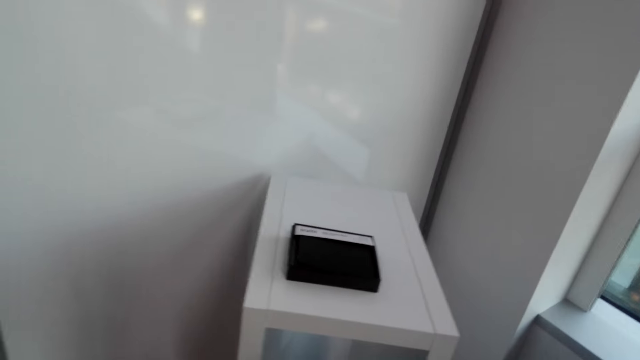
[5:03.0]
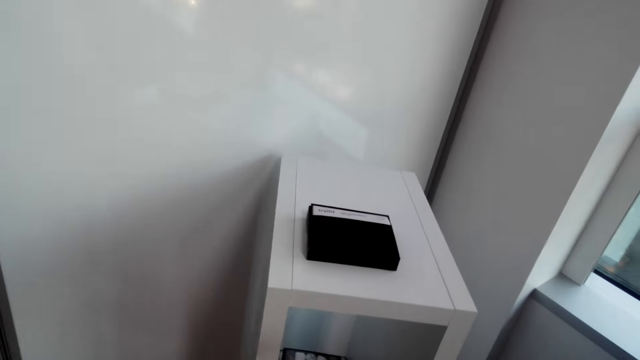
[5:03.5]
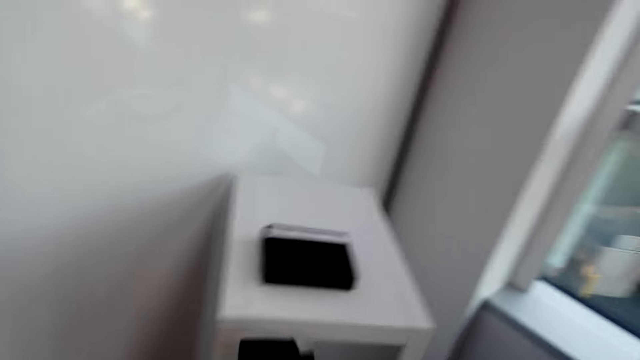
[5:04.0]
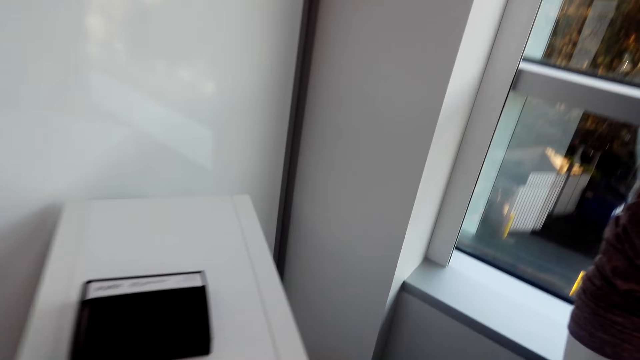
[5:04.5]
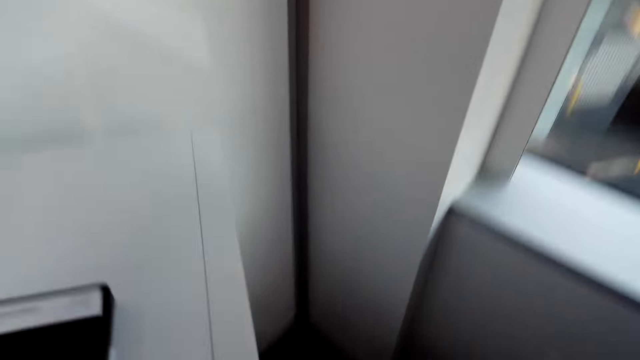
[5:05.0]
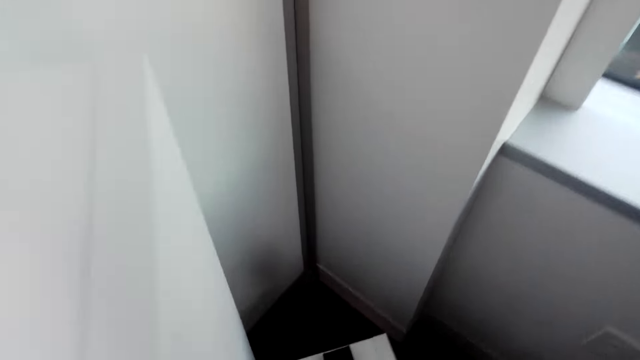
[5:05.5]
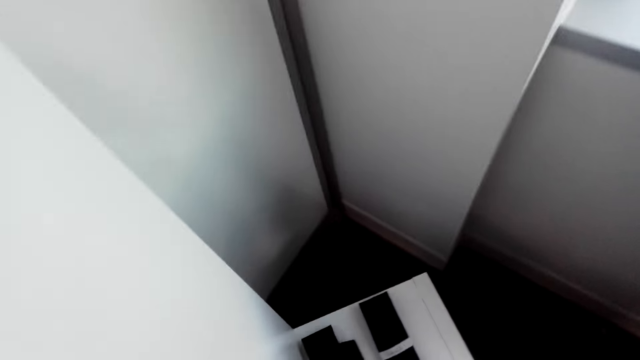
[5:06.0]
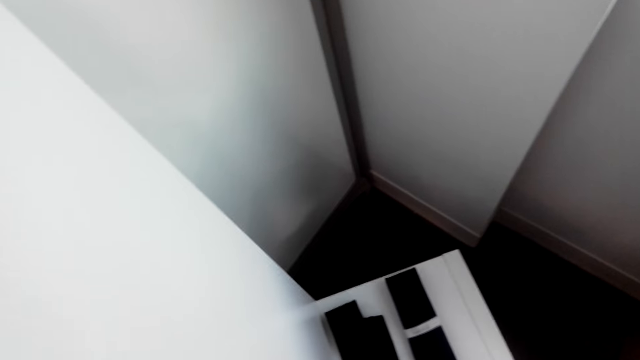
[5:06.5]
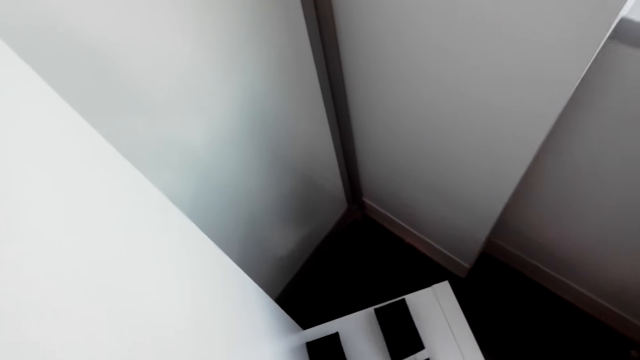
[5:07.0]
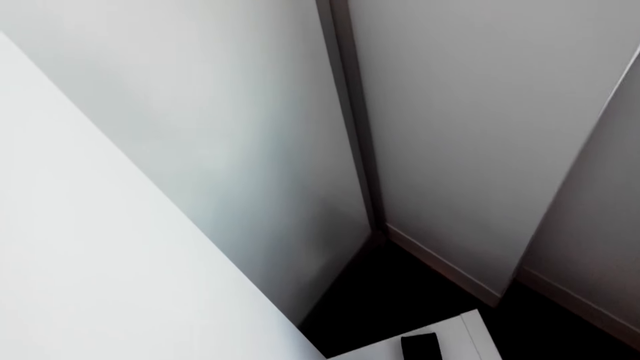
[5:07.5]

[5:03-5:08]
The camera wearer bends. They put a tie on a stand.

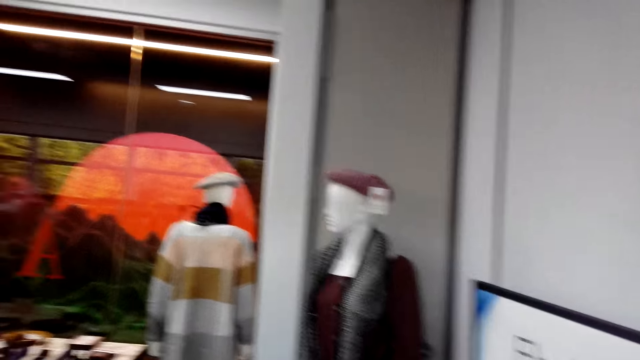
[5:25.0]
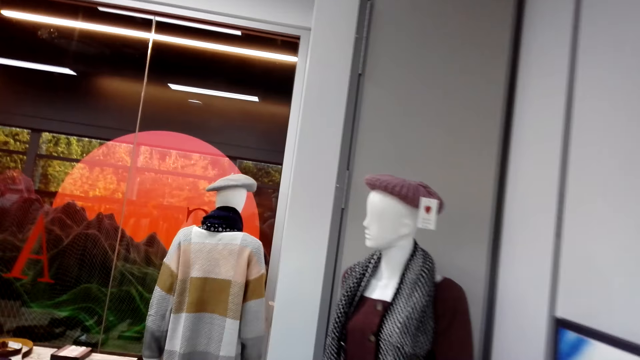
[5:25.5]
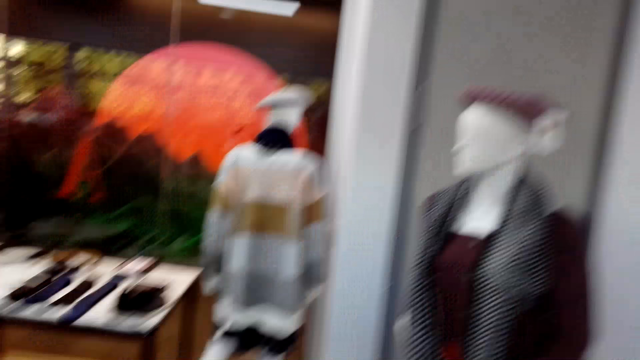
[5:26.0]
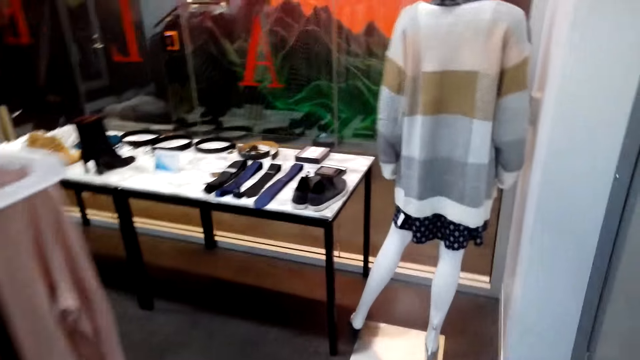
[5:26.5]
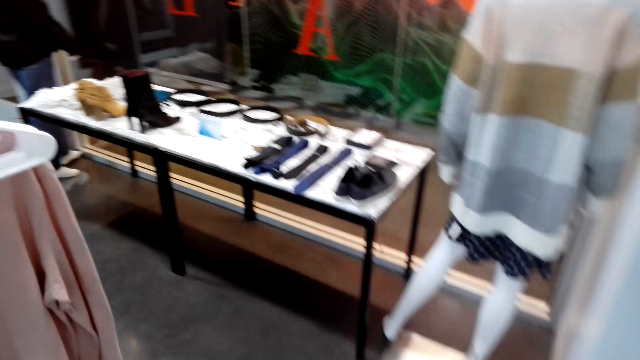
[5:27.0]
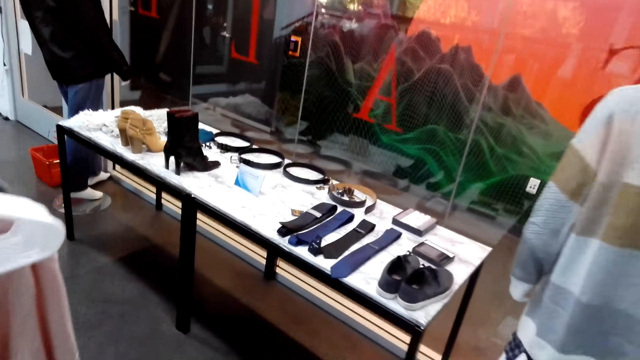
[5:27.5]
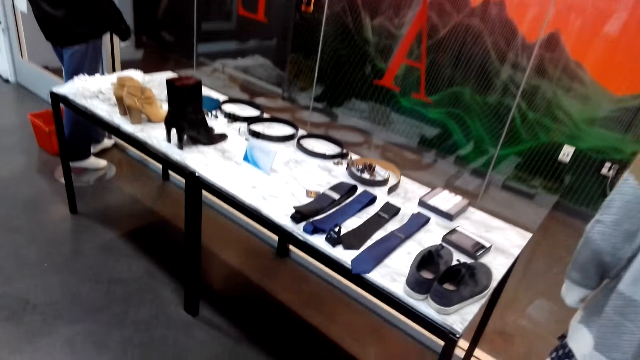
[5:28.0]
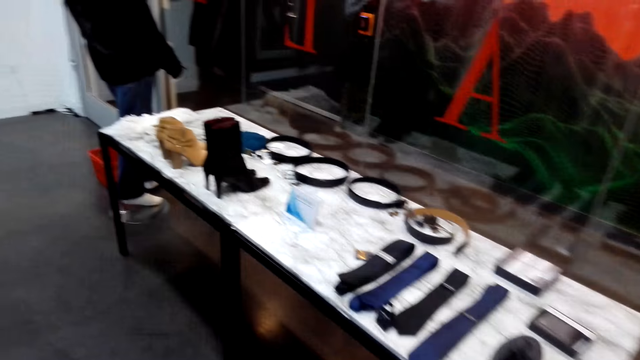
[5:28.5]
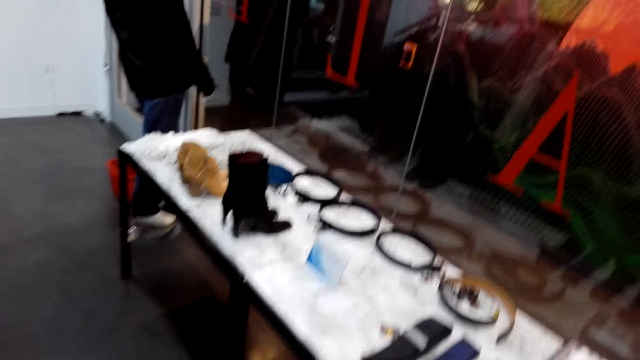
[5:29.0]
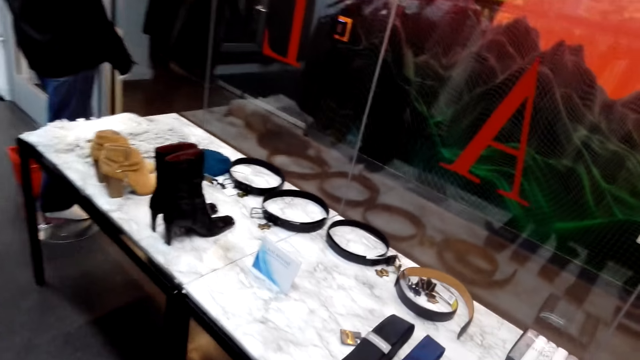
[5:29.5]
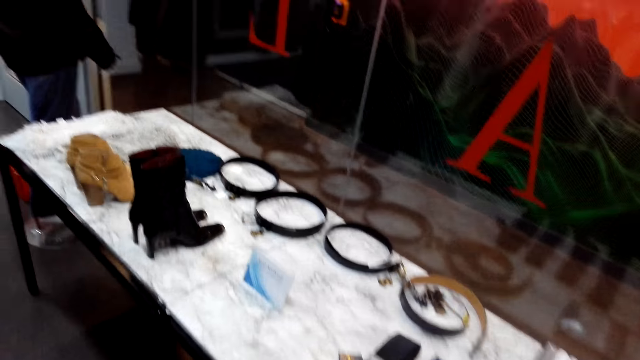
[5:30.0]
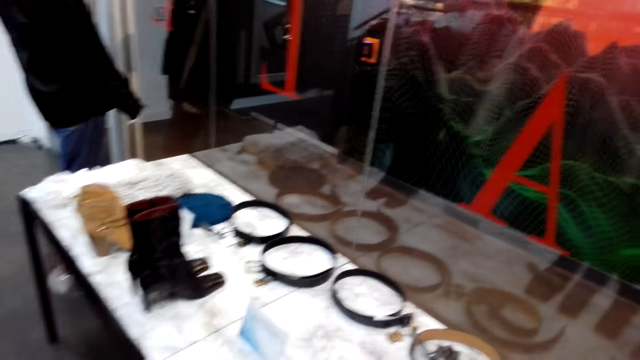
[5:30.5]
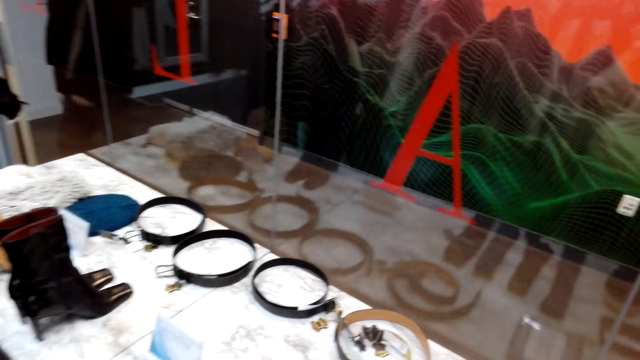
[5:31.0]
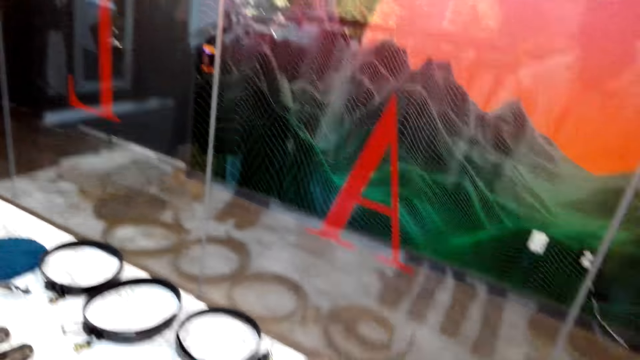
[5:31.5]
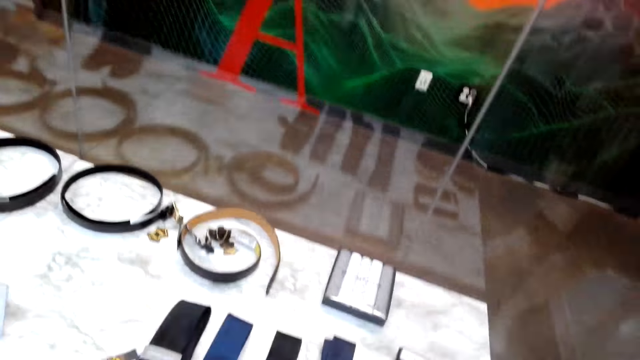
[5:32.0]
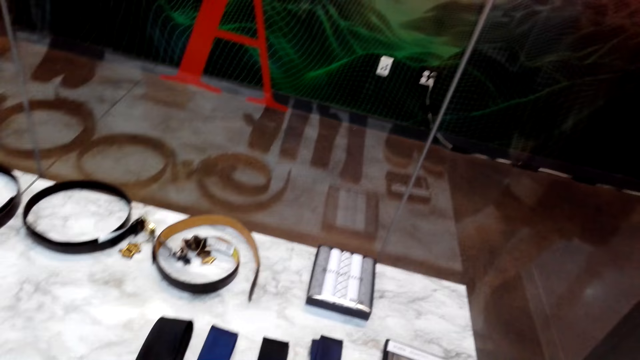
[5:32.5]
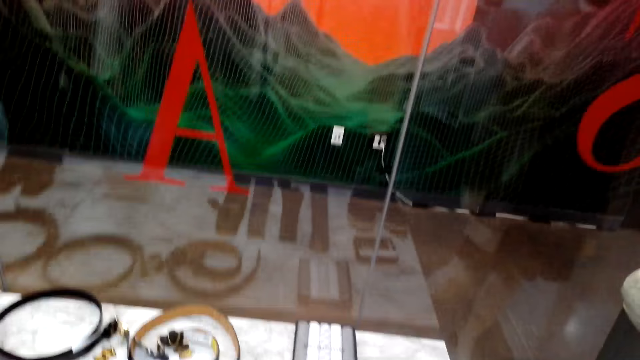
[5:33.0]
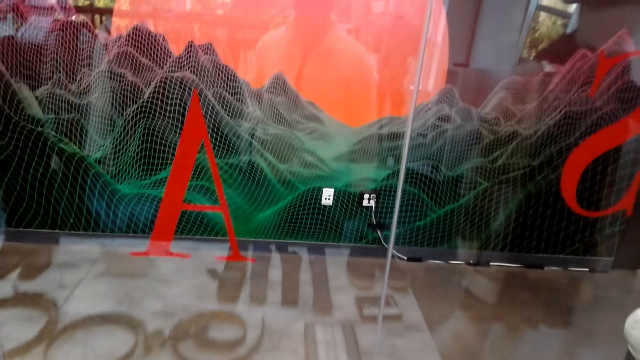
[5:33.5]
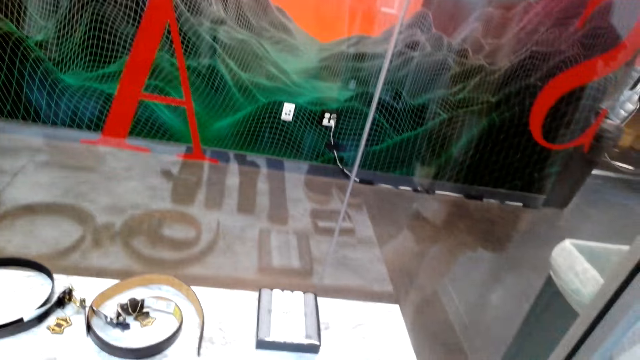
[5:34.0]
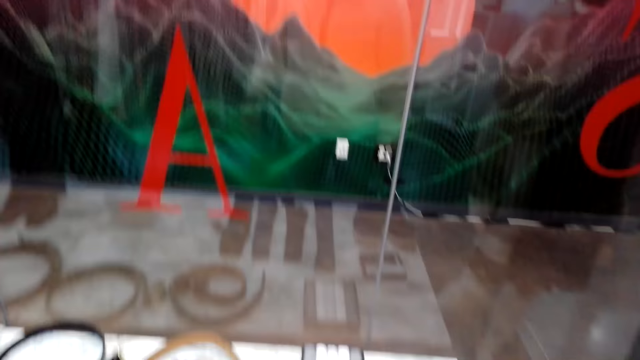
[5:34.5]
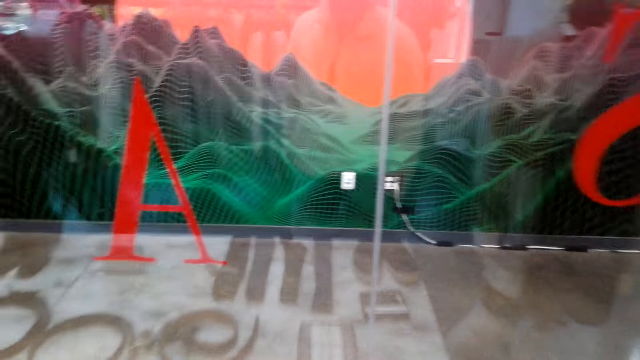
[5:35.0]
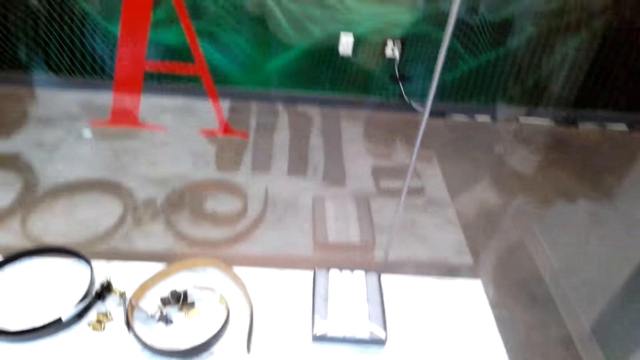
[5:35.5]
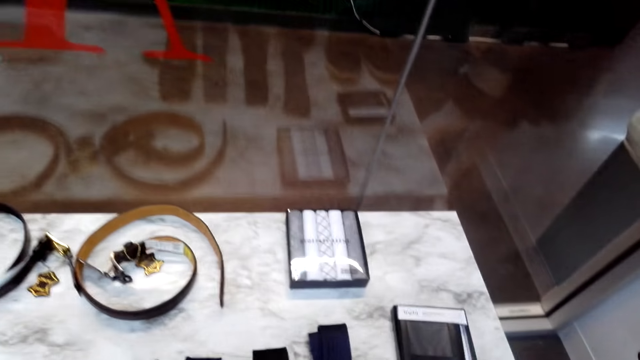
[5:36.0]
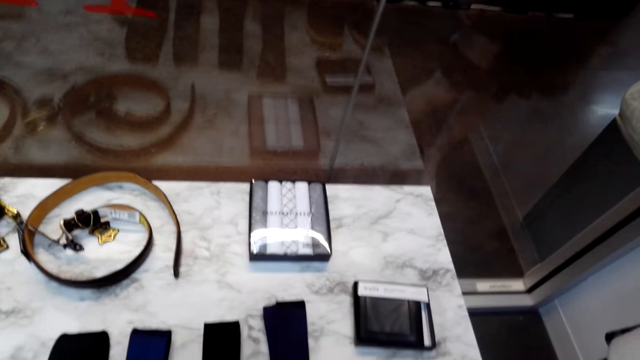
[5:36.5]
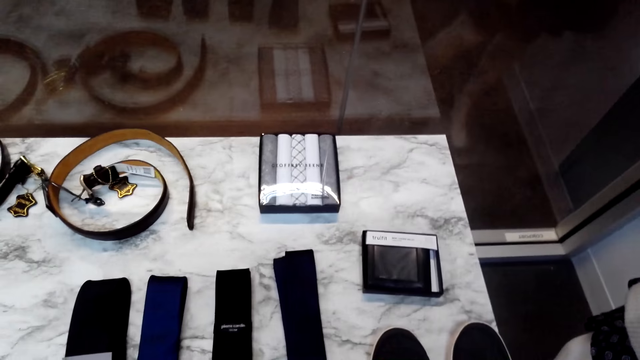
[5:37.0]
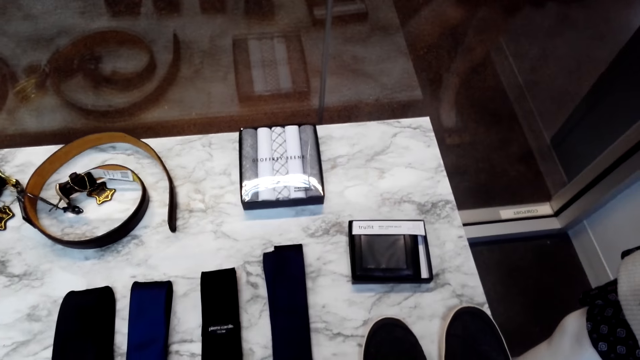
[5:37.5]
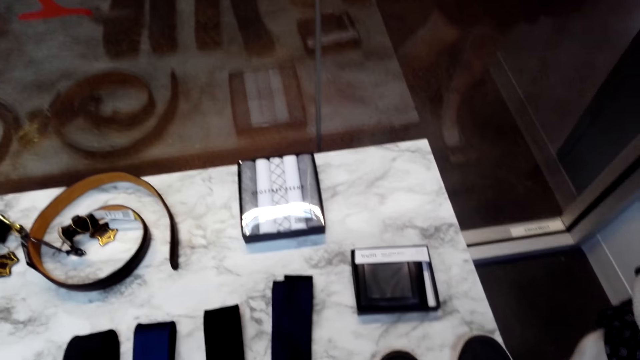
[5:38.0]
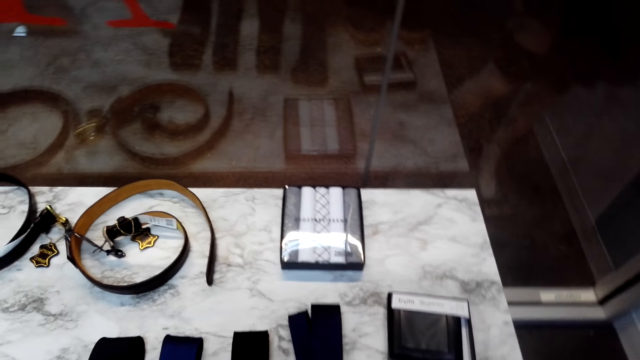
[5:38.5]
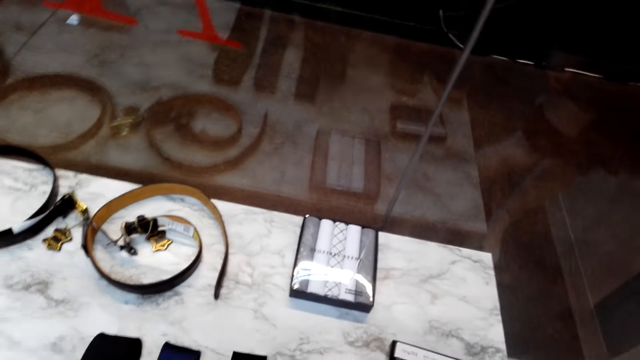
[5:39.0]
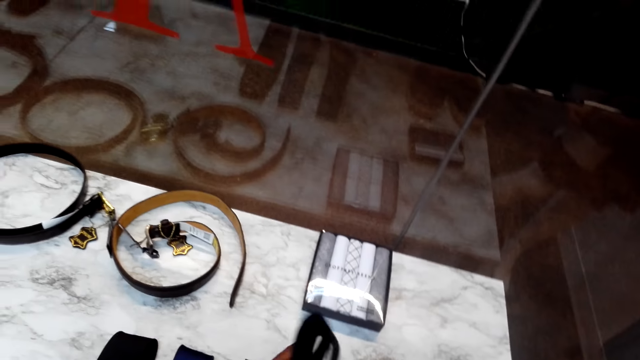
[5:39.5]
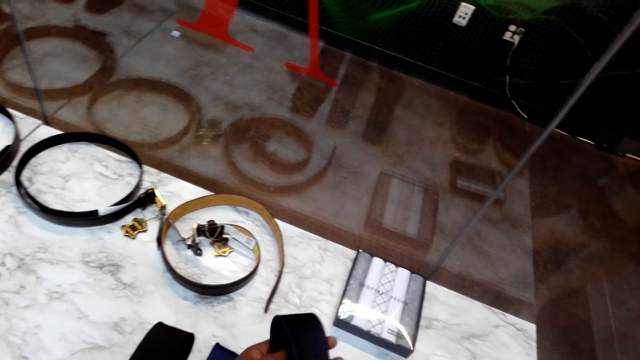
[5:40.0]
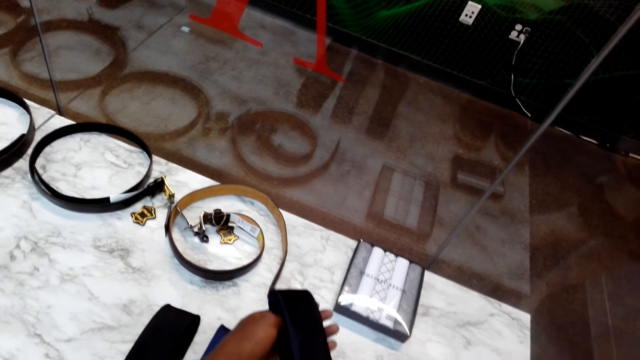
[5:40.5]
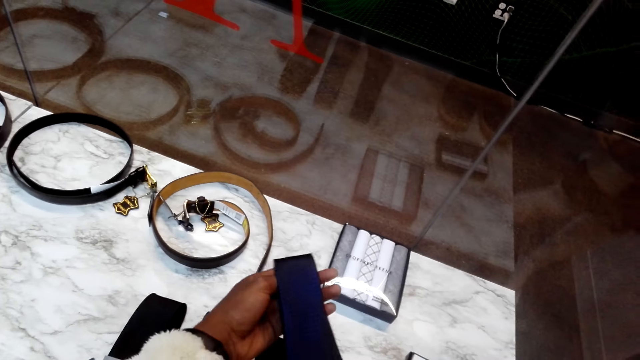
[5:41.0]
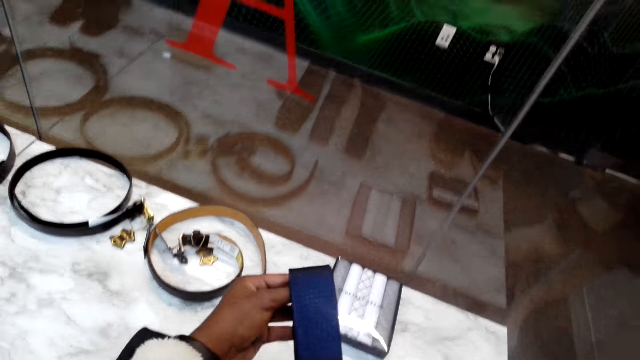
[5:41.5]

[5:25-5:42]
The camera wearer walks forward. They look around. They grab a tie.
